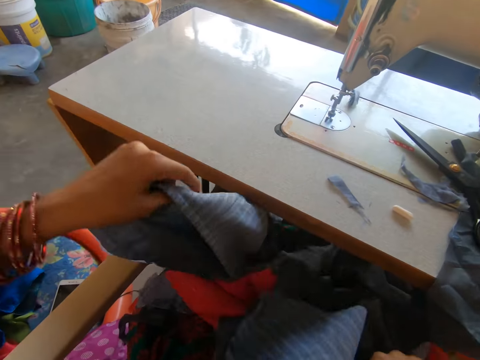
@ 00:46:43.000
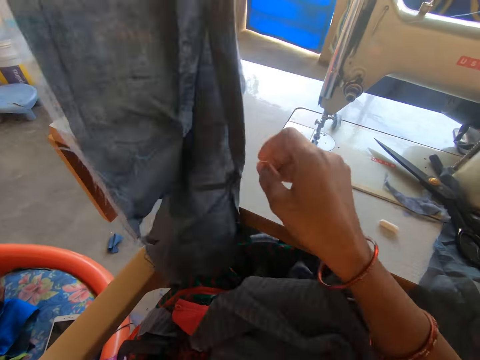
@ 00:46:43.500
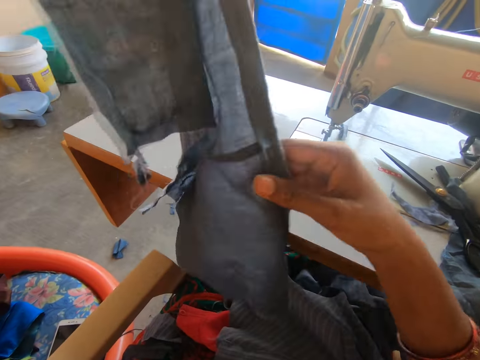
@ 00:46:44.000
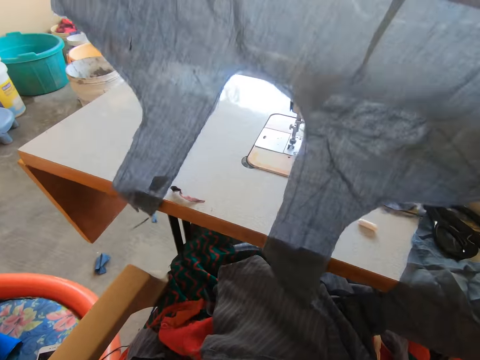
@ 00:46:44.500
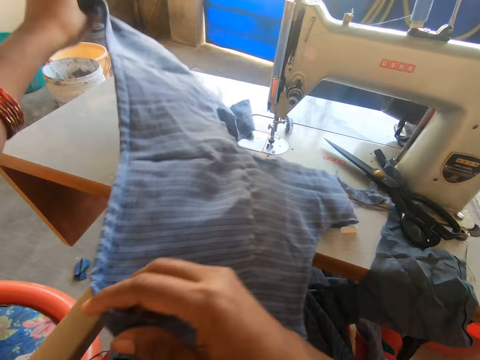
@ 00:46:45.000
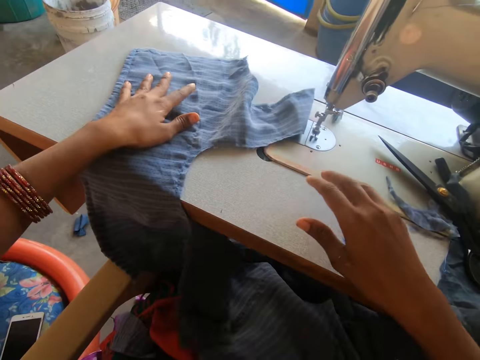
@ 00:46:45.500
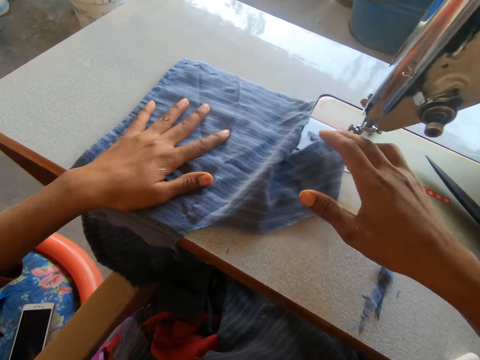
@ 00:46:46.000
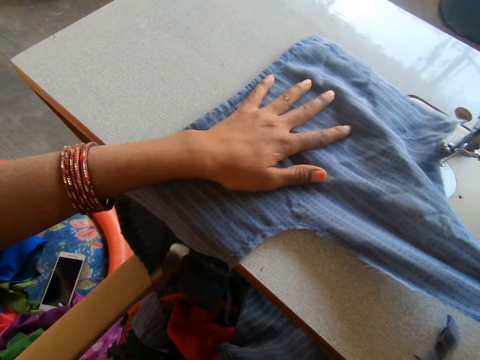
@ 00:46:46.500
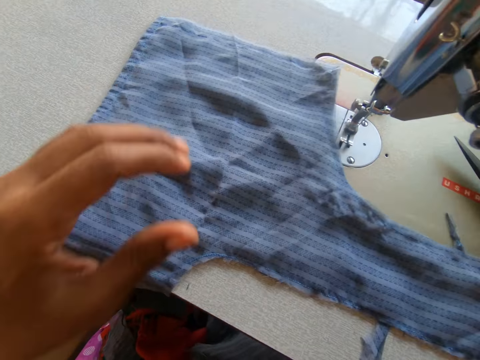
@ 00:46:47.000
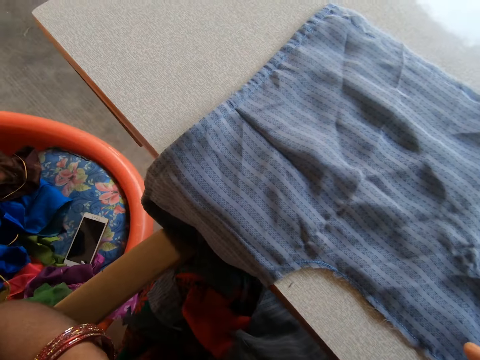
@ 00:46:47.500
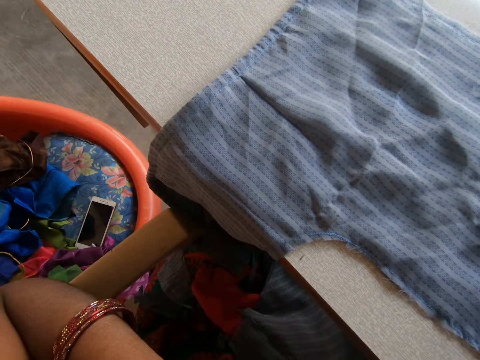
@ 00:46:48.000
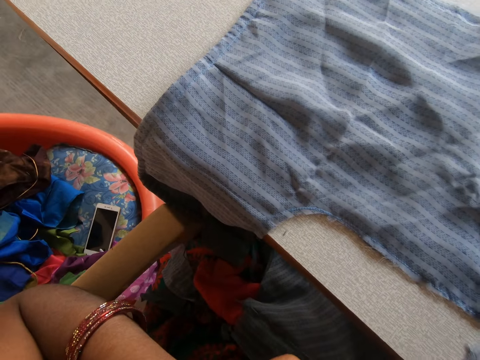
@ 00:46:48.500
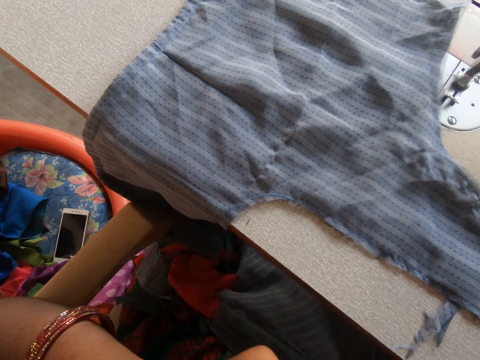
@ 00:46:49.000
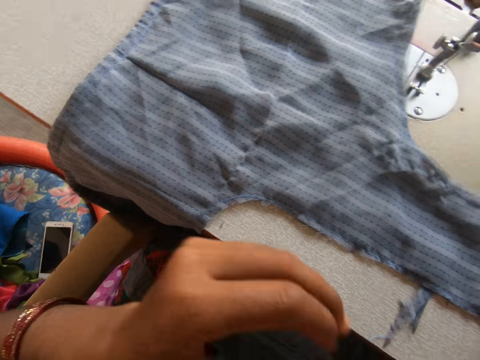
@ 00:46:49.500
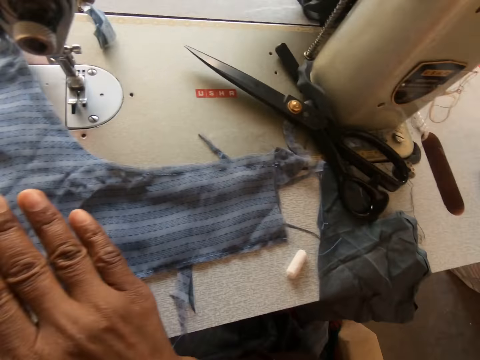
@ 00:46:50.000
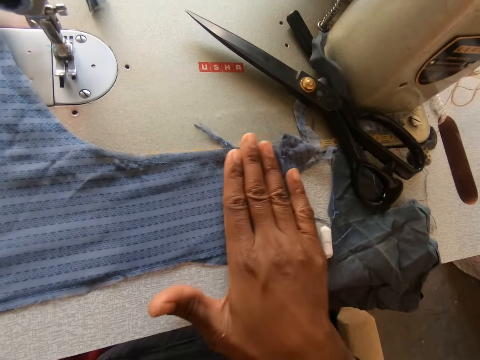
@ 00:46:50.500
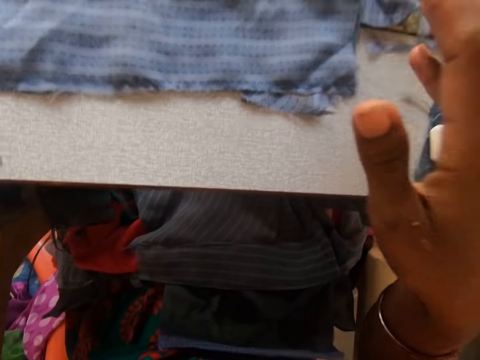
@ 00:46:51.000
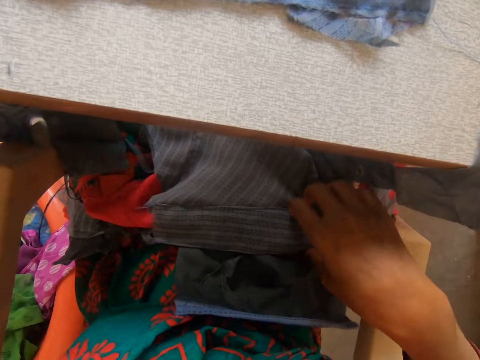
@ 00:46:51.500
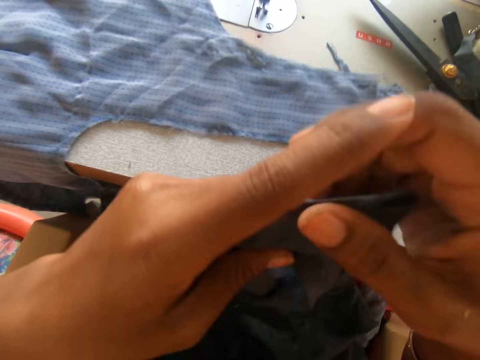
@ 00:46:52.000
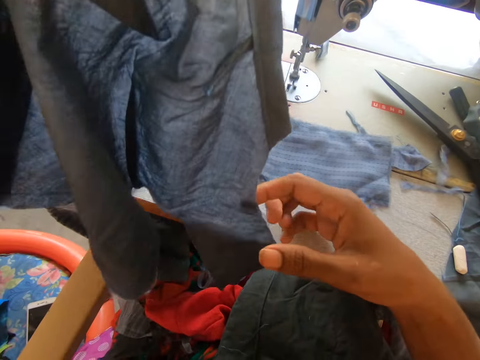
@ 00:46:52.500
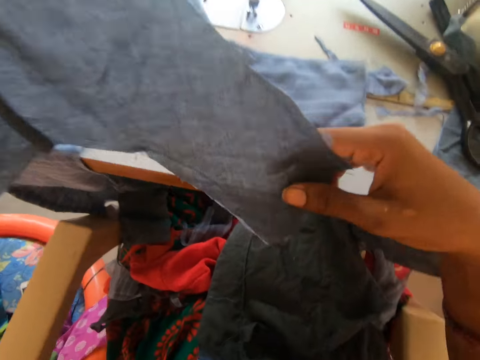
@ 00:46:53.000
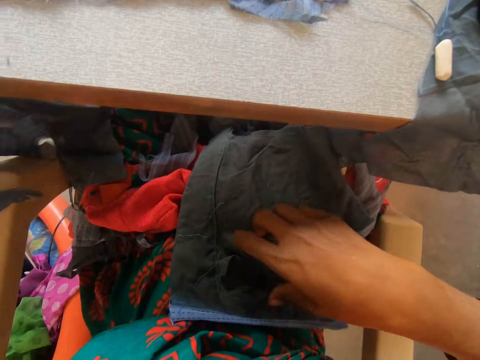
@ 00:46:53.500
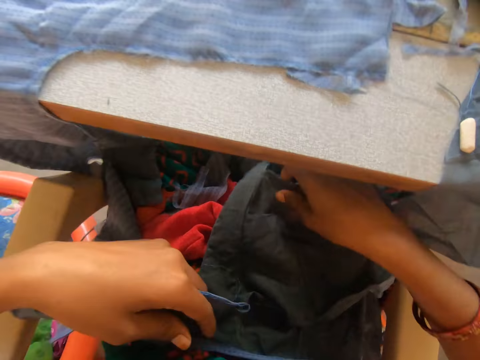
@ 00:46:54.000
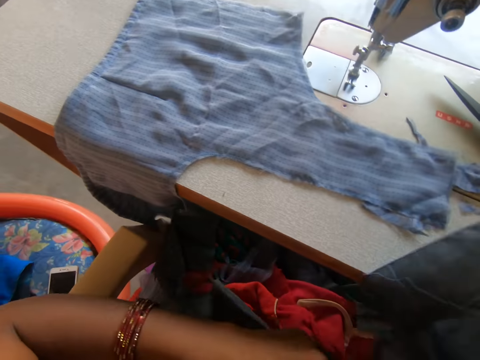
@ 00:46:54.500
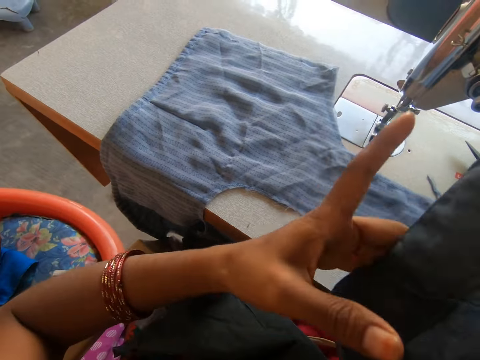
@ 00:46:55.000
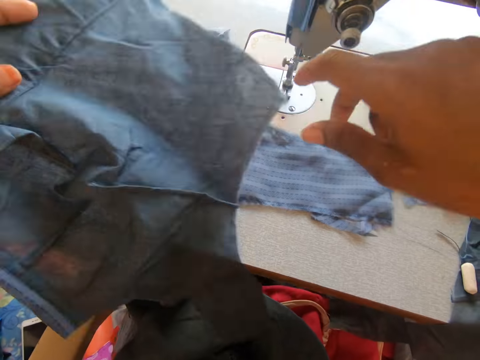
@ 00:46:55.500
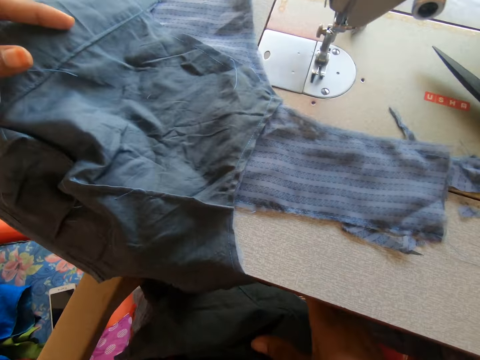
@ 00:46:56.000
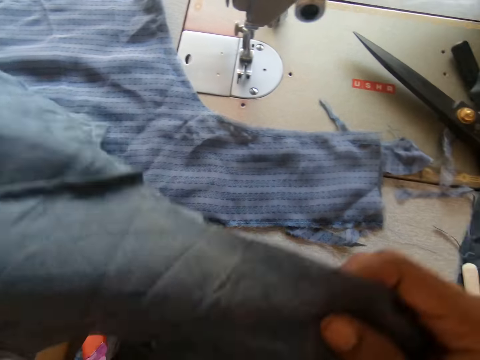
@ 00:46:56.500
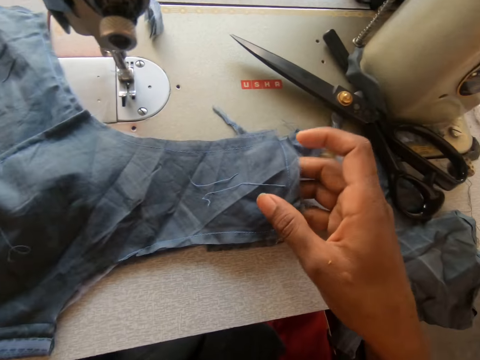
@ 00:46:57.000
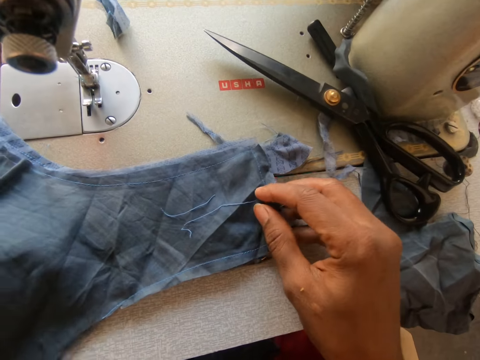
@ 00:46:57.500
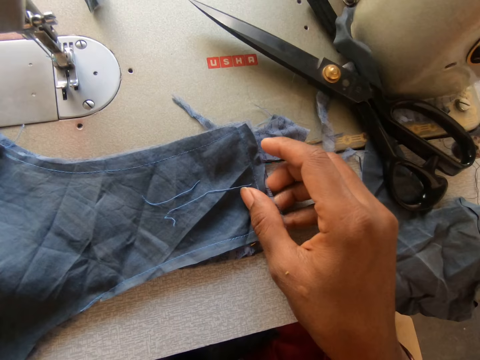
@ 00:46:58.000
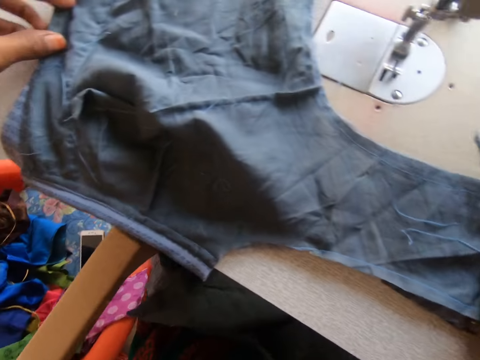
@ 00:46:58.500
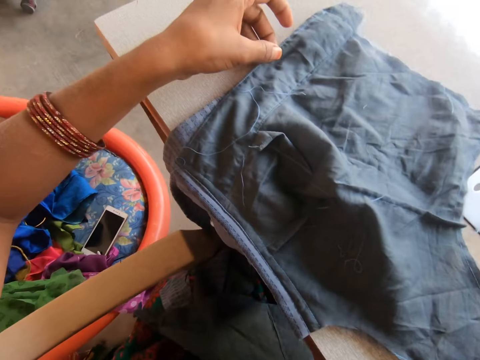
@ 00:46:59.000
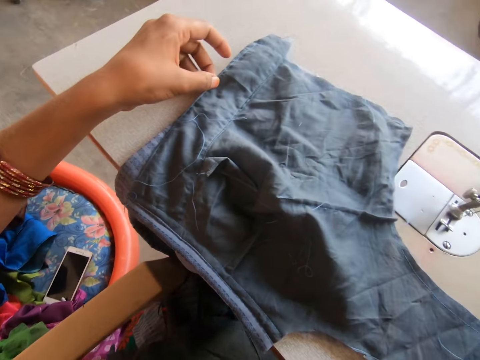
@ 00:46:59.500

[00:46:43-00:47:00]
The camera wearer removes the cloth on the sewing machine with her right hand. She lifts a garment up. She picks another cloth on her leg with her left hand. She spreads out the cloth with her hands. She lays the cloth on the sewing machine. She smoothens the cloth with her right hand. She picks another cloth on her leg with her right hand. She adjusts the cloth with her hands. She drops back the cloth on her leg with her left hand. She picks another cloth on her leg with her right hand. She places the cloth on the cloth on the sewing machine. She adjusts the cloth with her right hand.

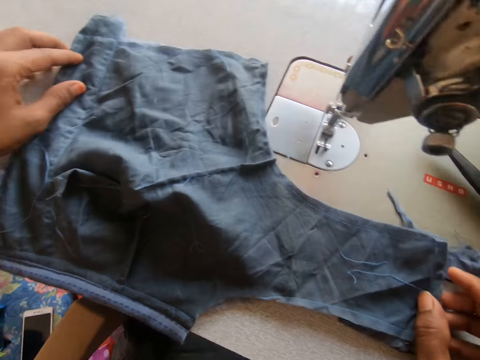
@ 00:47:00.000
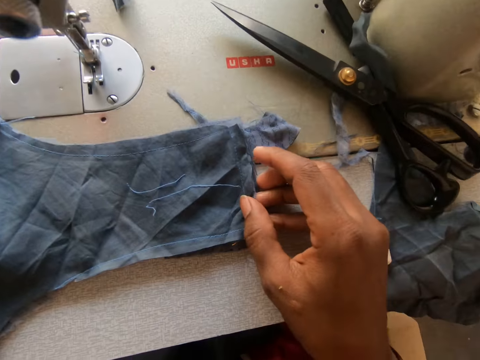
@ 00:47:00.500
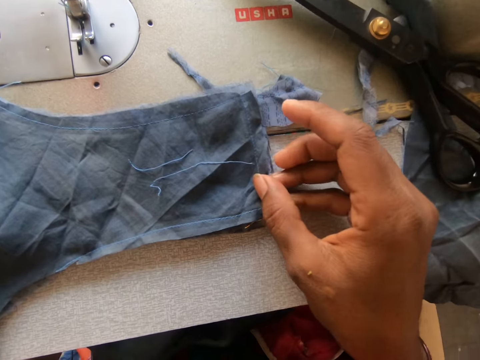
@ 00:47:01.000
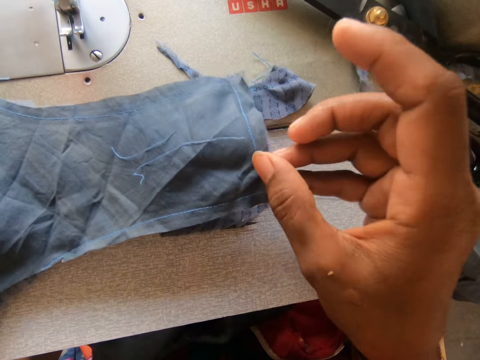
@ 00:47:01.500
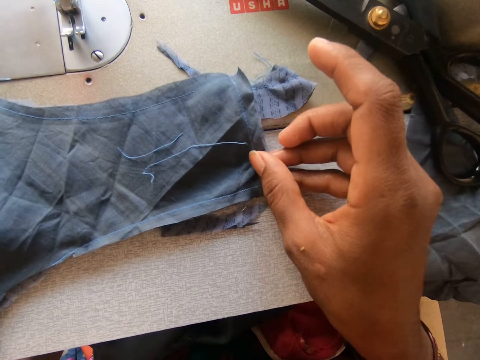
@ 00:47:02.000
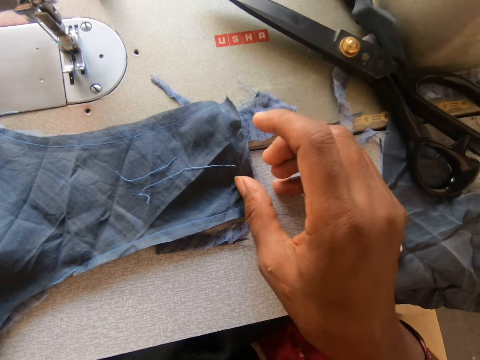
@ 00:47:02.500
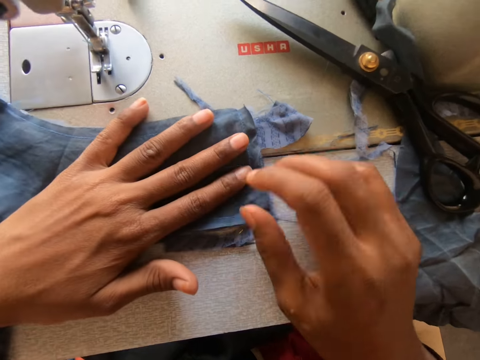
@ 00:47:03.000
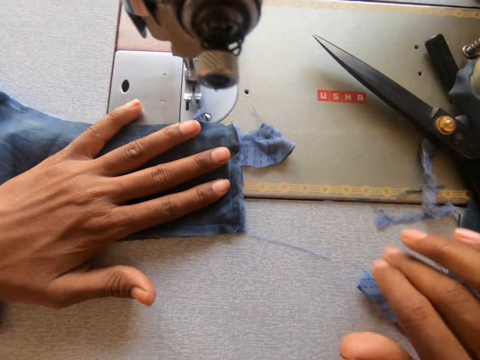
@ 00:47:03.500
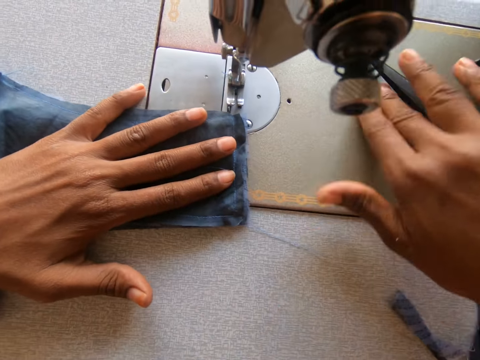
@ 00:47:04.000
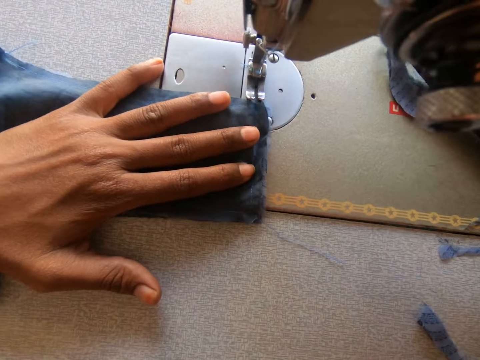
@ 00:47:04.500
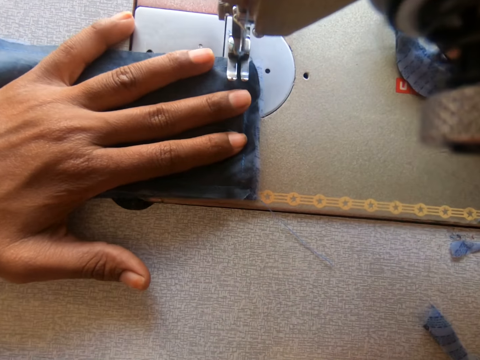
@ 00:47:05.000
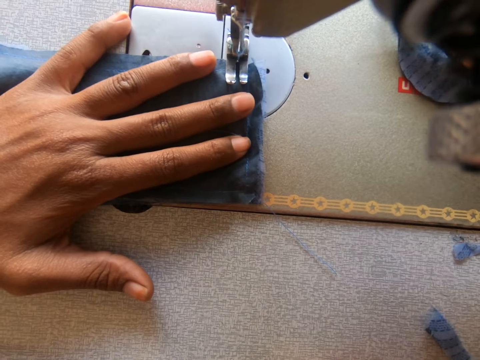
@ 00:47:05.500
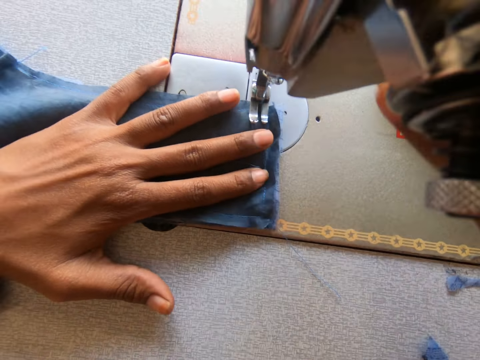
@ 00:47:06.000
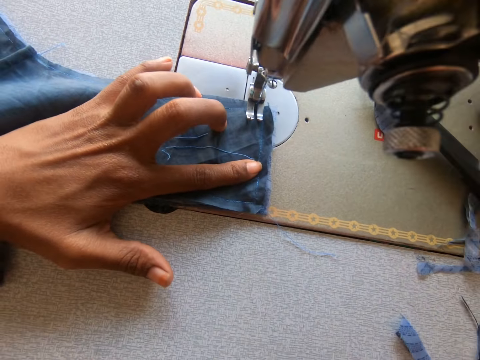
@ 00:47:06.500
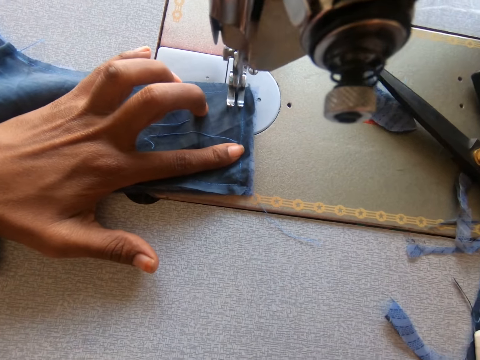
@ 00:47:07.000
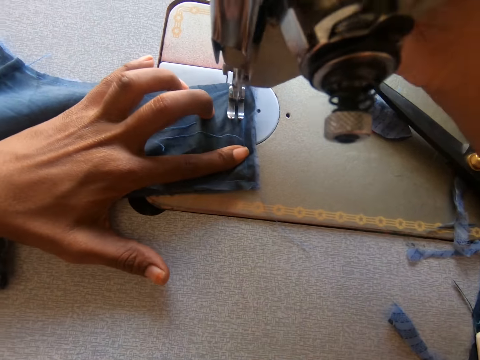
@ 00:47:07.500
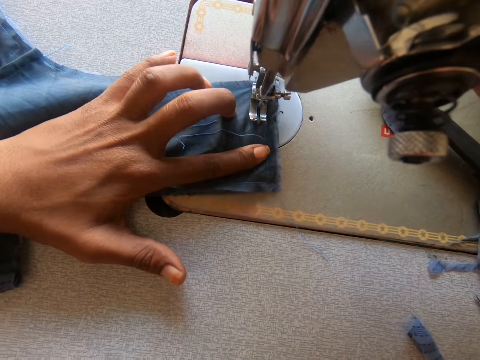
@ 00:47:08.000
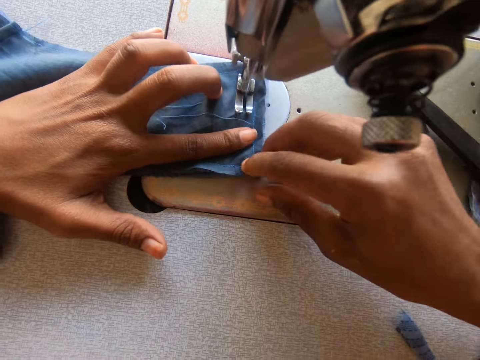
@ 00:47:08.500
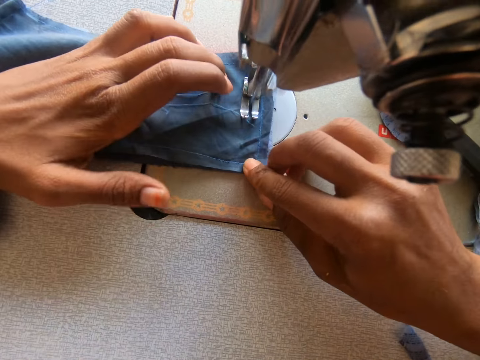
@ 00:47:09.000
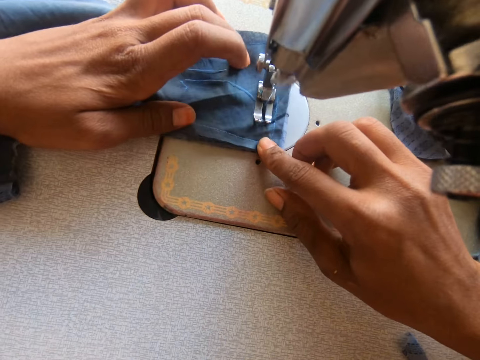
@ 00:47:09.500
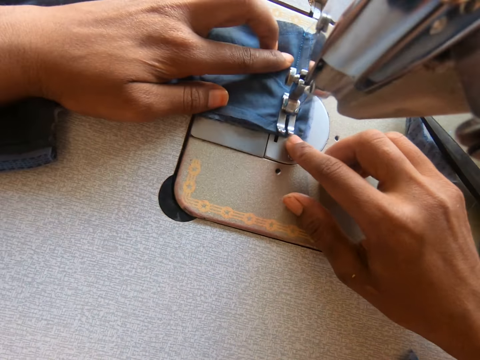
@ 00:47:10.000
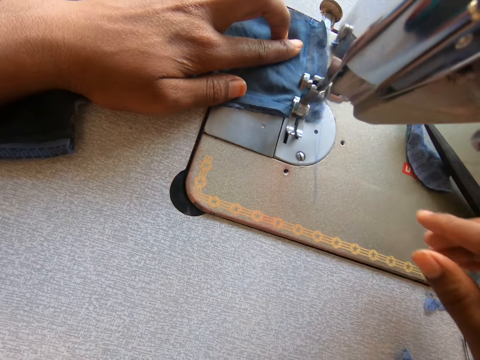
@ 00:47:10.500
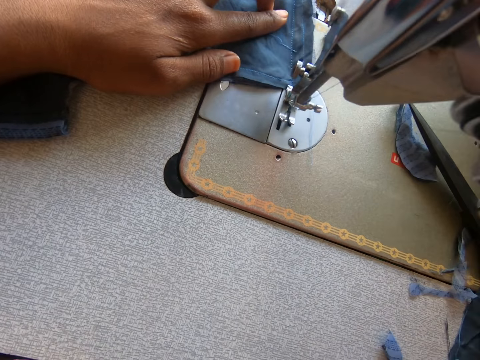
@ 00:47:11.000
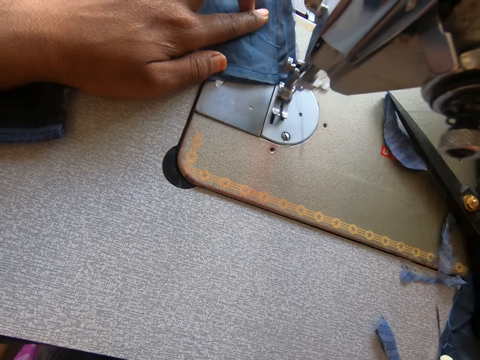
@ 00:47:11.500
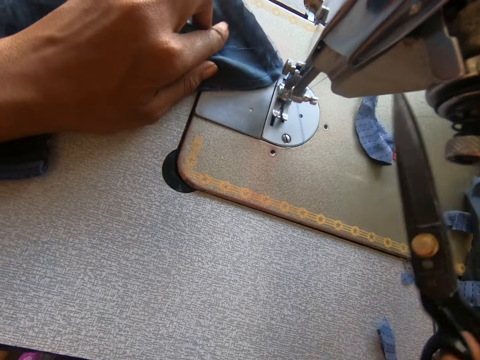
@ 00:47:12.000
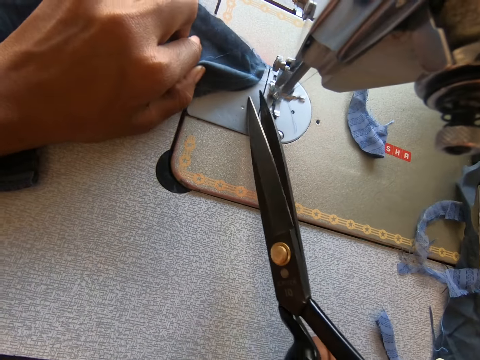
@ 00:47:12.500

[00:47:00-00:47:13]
The camera wearer aligns a garment on another garment. They slide the garment on the sewing machine. They lower the presser foot. They sew the cloths together with the sewing machine. They pick the pair of scissors on the sewing machine.
